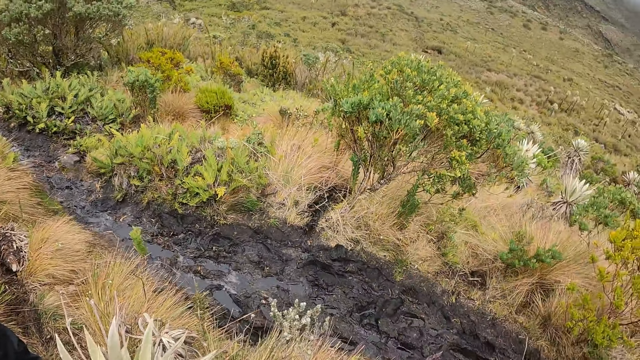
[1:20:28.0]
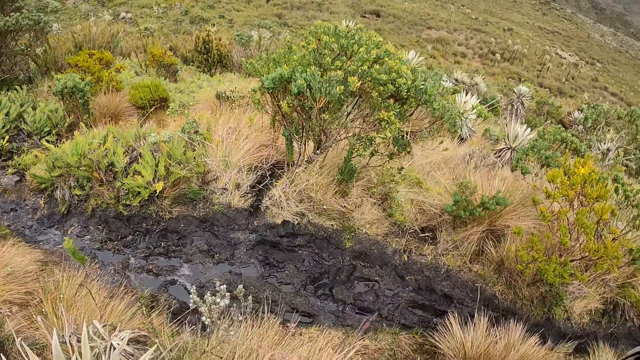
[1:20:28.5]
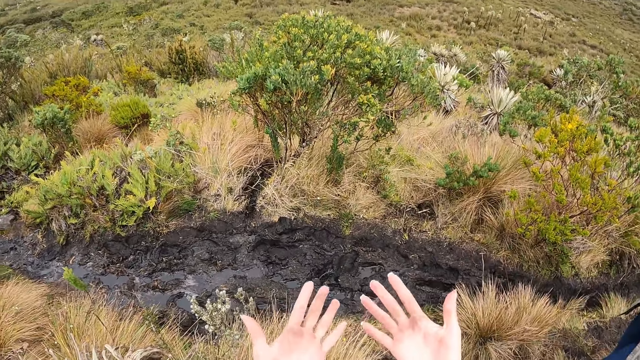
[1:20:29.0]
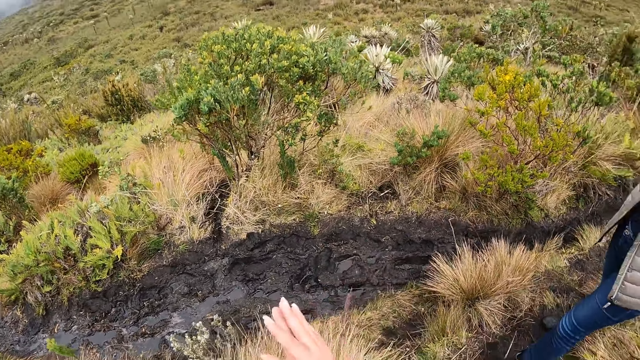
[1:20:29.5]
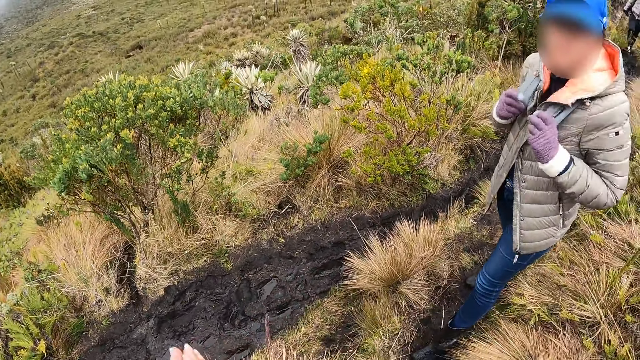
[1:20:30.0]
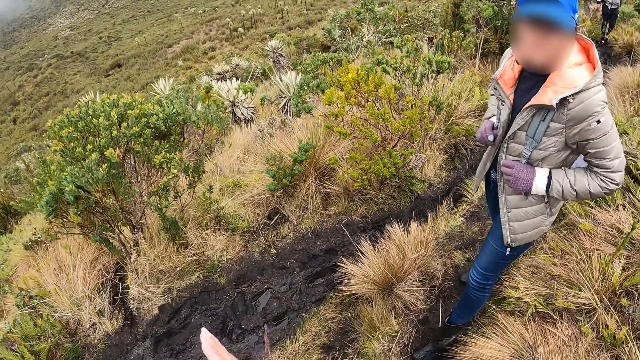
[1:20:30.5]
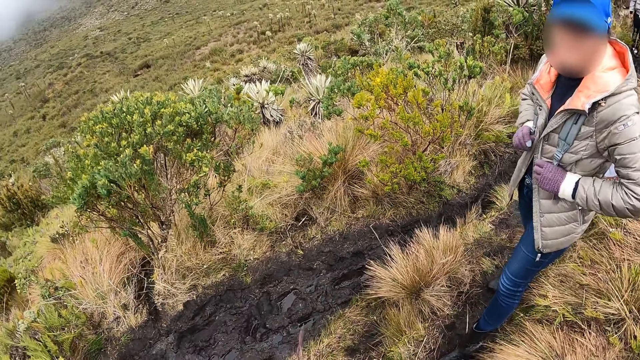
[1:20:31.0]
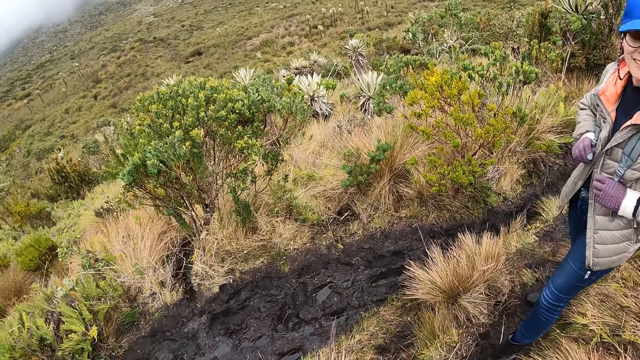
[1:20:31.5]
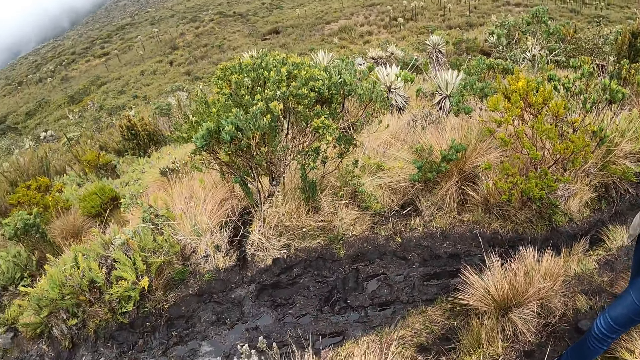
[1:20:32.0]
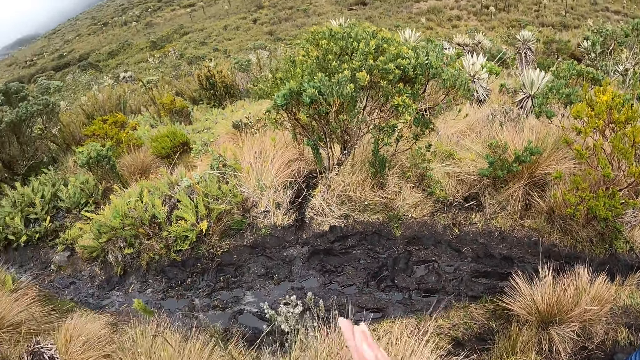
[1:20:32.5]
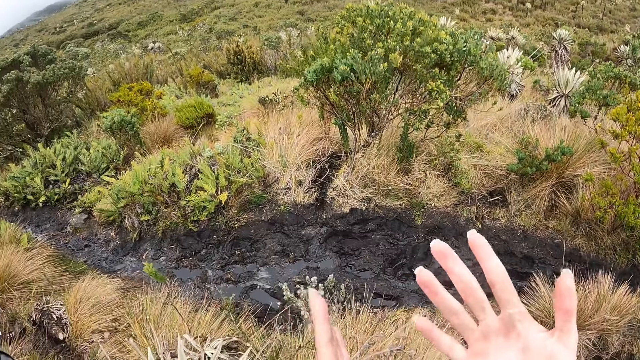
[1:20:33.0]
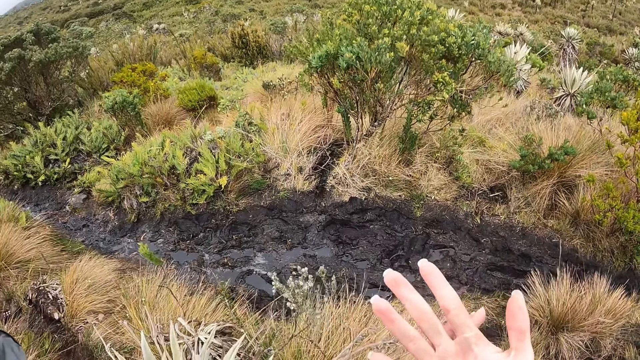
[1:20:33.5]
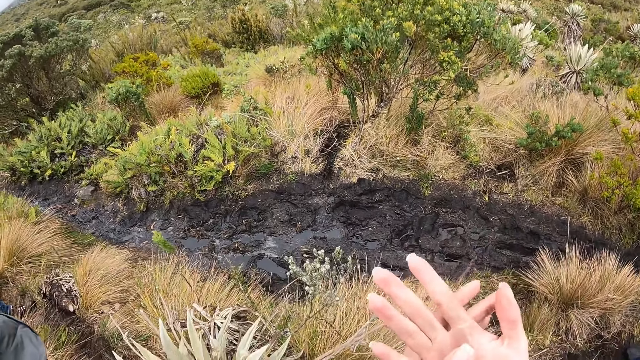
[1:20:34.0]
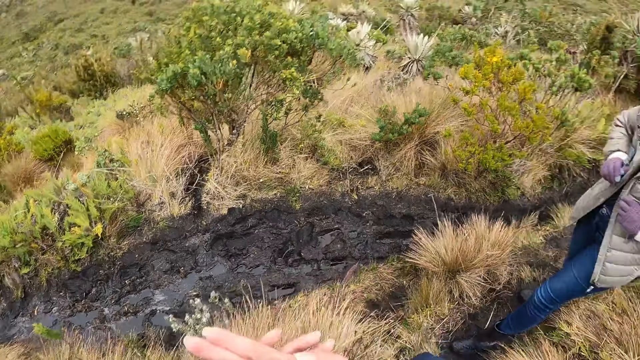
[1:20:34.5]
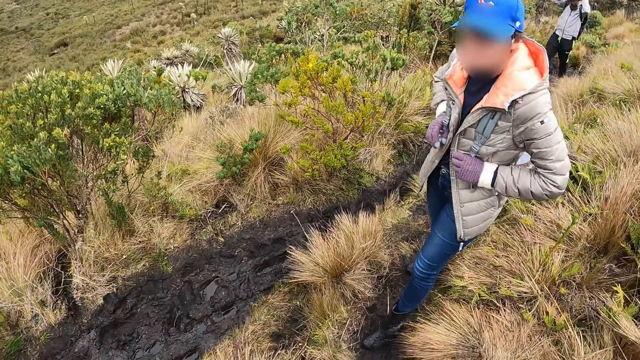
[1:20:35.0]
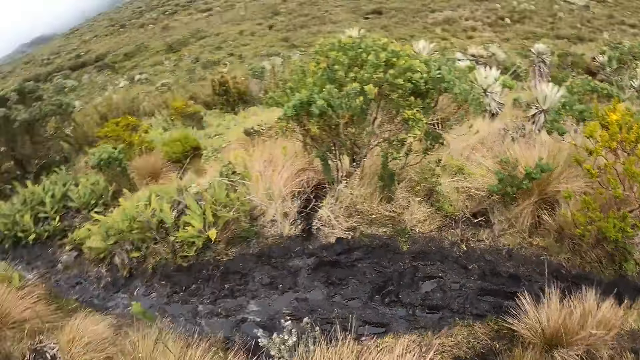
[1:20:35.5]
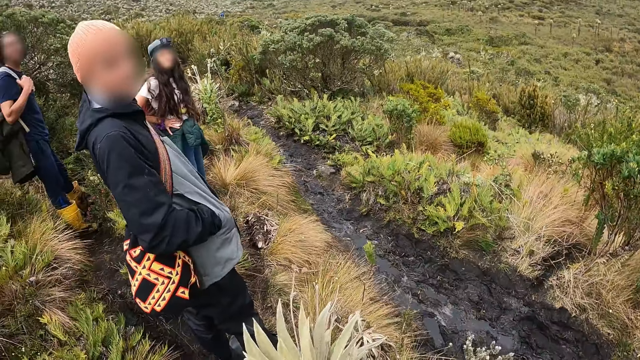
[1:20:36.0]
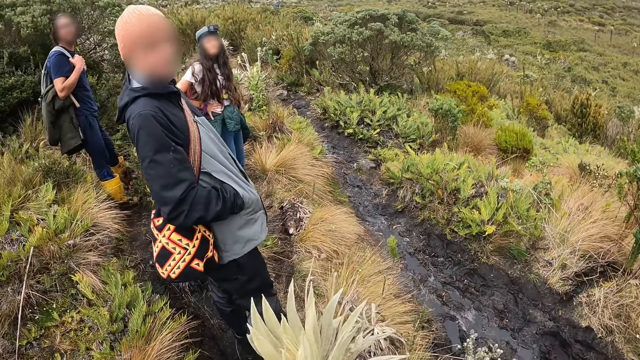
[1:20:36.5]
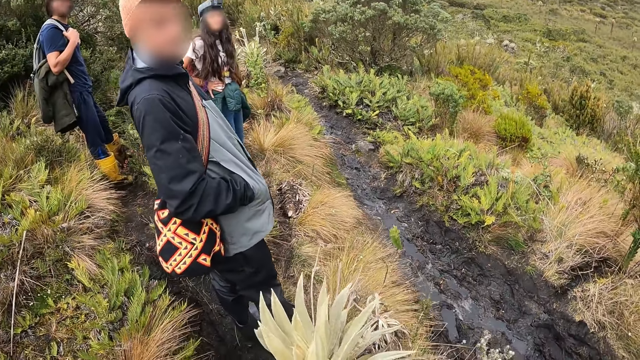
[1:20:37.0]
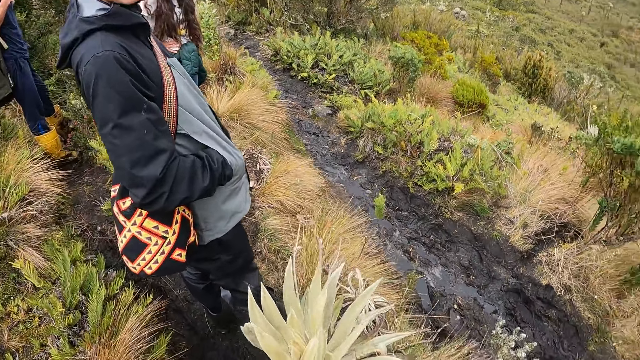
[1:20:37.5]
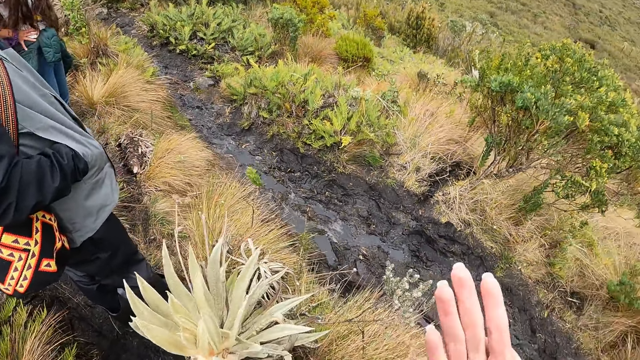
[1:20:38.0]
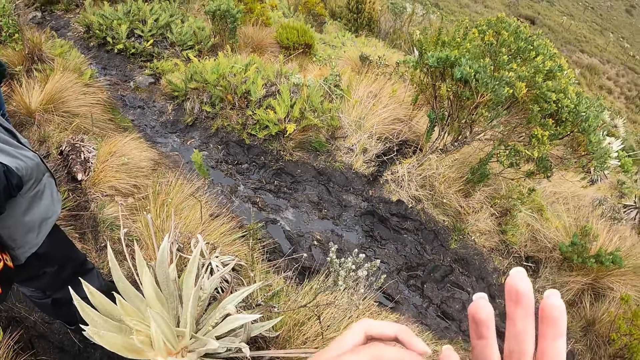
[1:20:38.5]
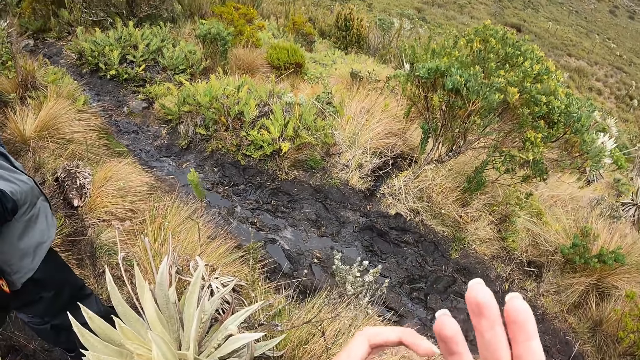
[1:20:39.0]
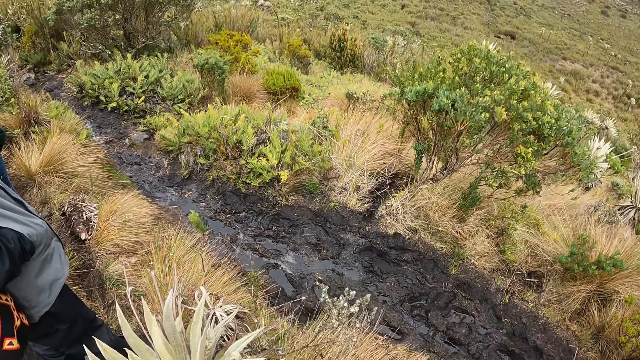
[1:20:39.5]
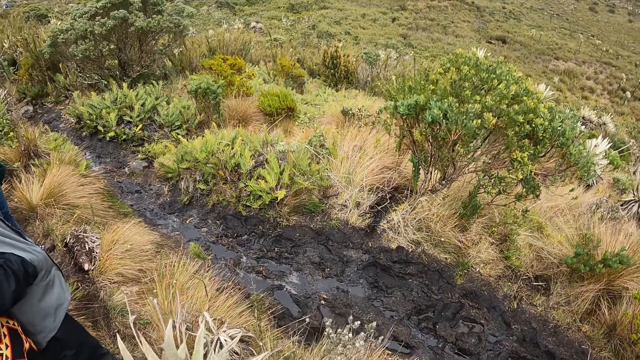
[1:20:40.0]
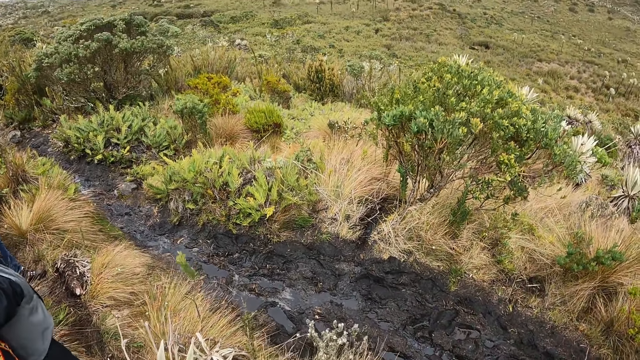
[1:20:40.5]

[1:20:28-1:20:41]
The camera wearer checks her hands and rubs her palms together. A woman holds a backpack. The camera wearer converses with the woman. She converses with a man. She checks her hand.

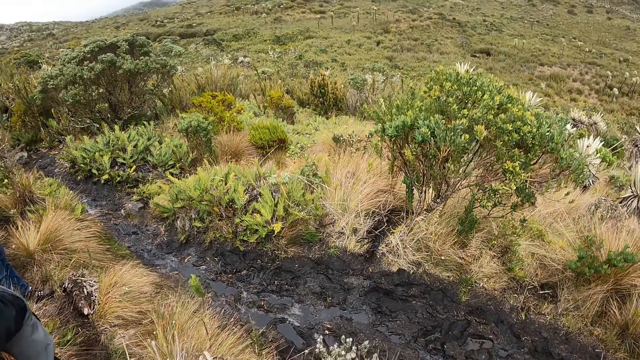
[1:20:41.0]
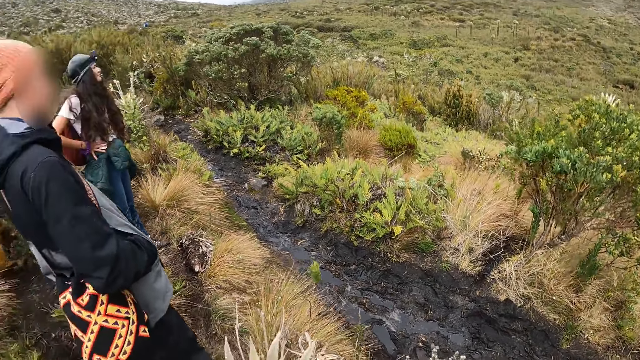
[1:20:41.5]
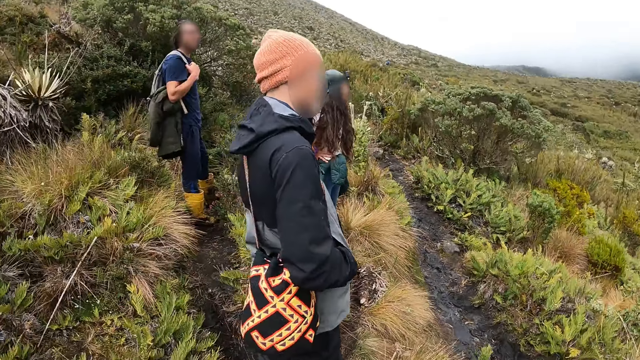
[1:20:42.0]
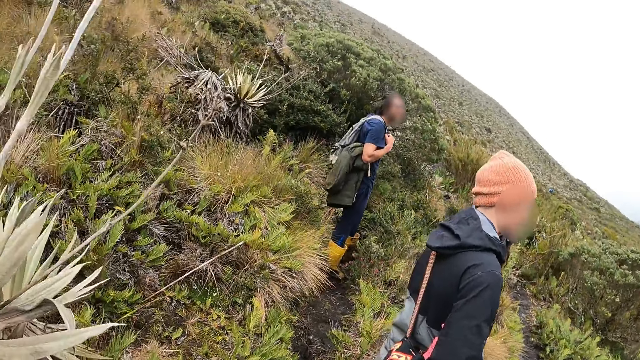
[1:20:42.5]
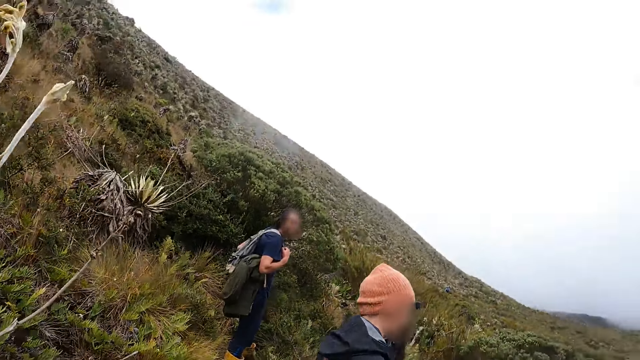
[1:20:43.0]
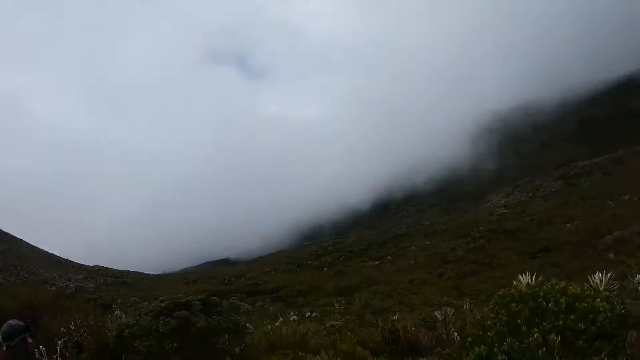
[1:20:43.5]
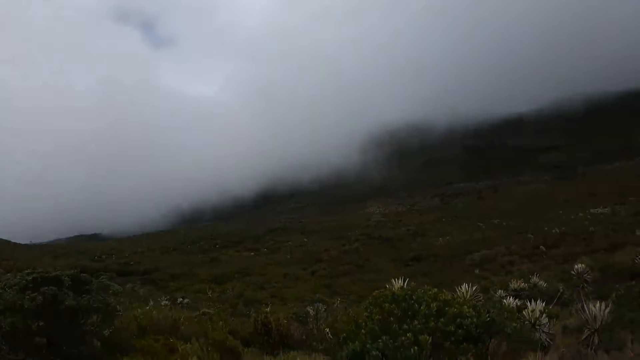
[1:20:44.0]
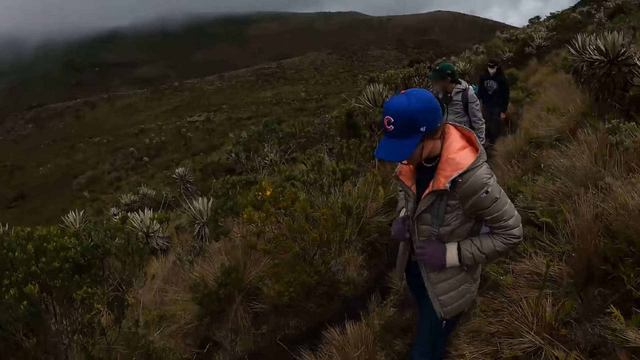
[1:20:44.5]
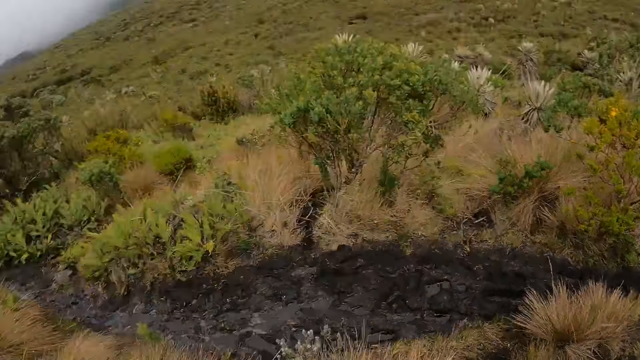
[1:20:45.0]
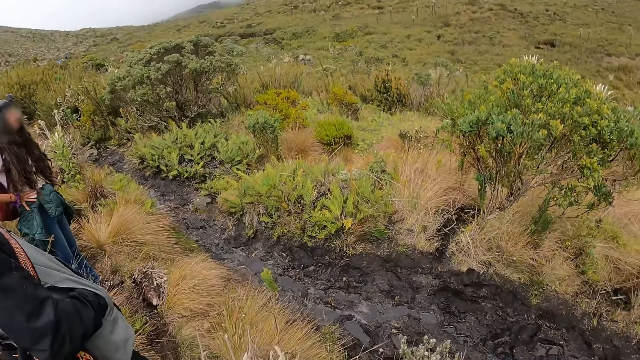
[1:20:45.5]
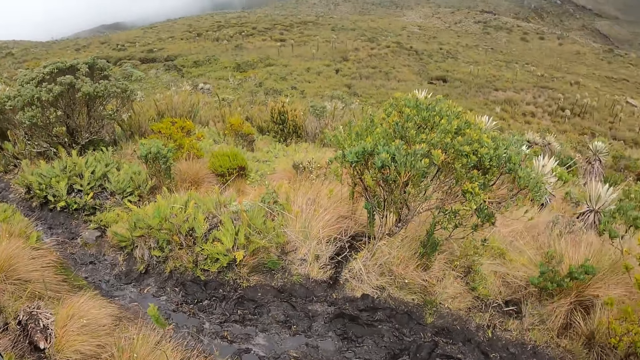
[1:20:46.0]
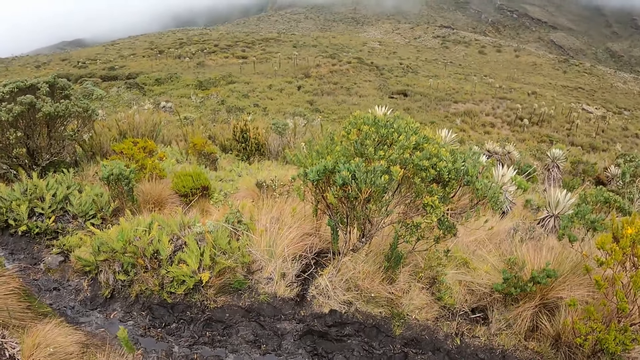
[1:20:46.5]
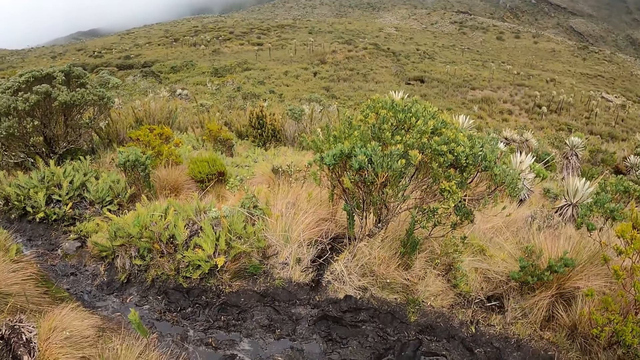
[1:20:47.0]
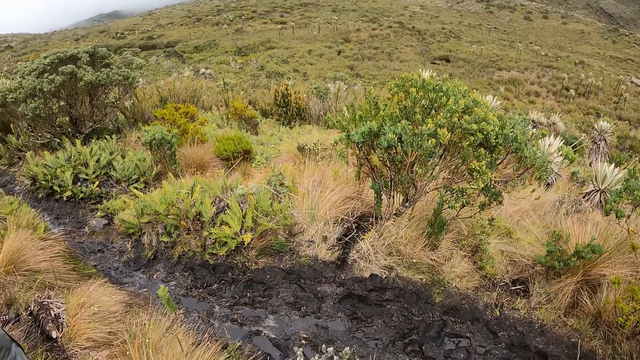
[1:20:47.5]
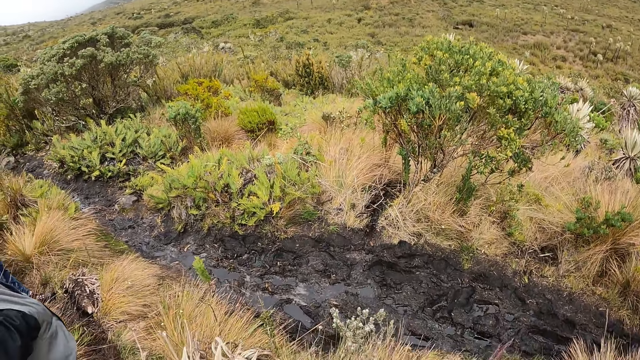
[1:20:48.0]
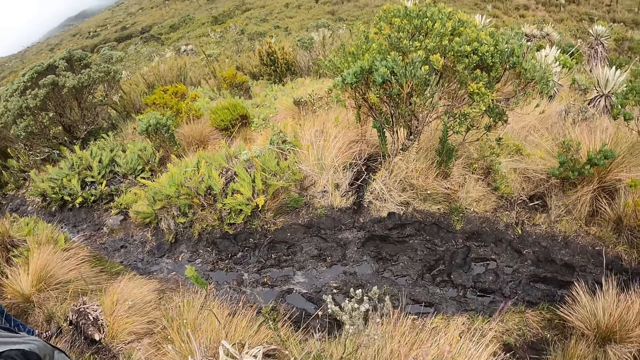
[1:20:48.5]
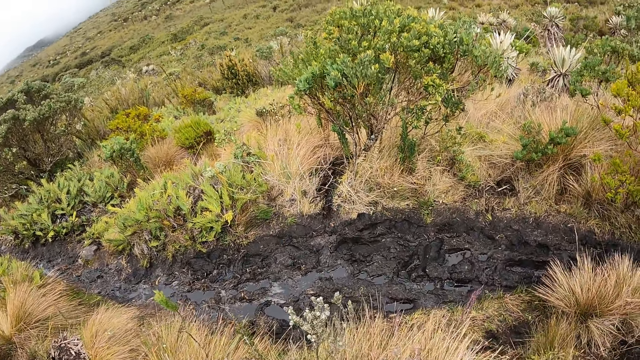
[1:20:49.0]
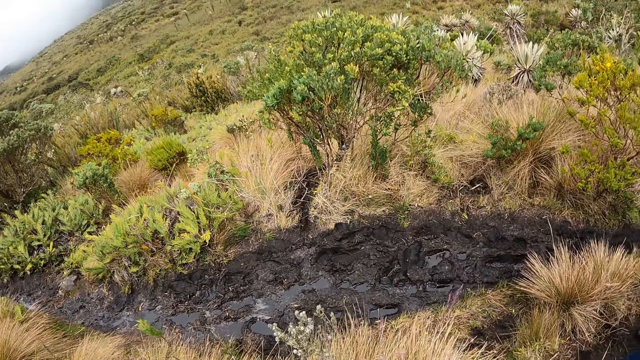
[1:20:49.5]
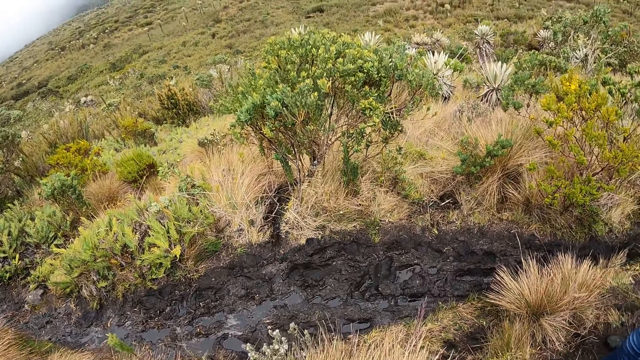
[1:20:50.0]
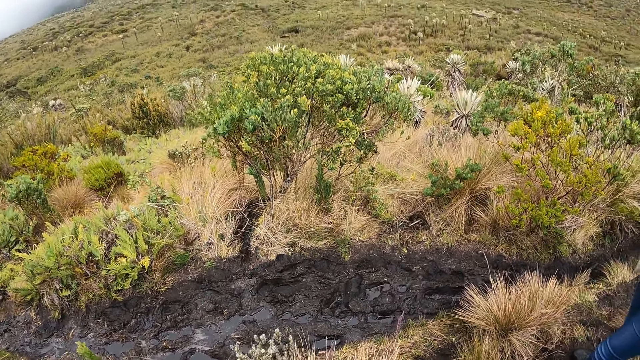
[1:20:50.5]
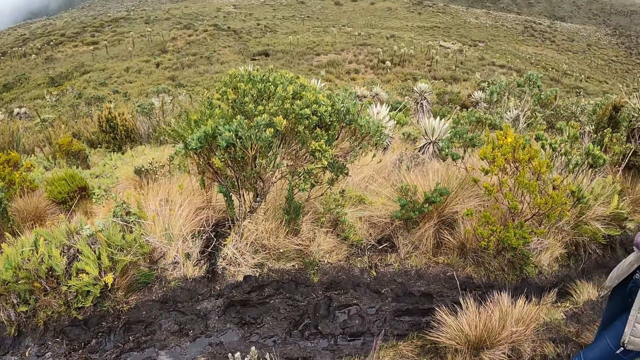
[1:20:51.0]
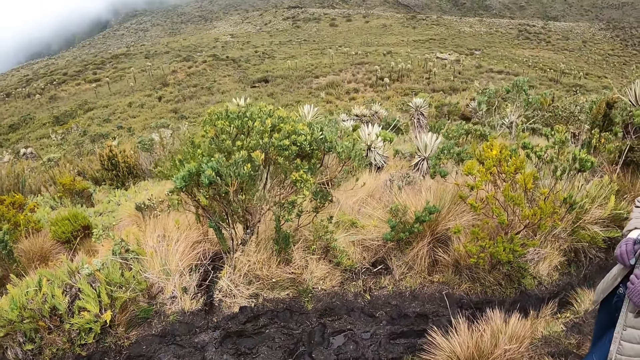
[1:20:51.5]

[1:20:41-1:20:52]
The camera wearer looks around the vegetation.
